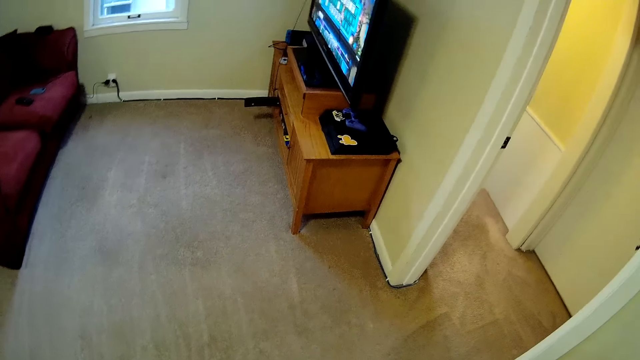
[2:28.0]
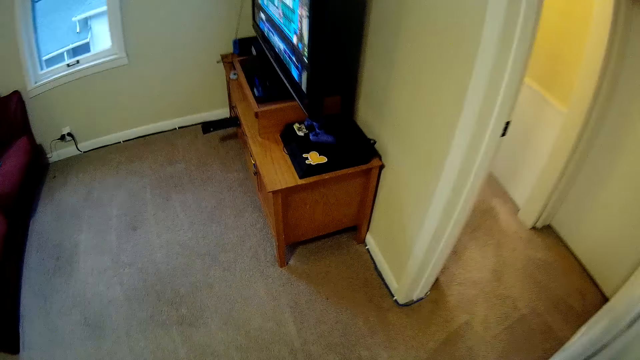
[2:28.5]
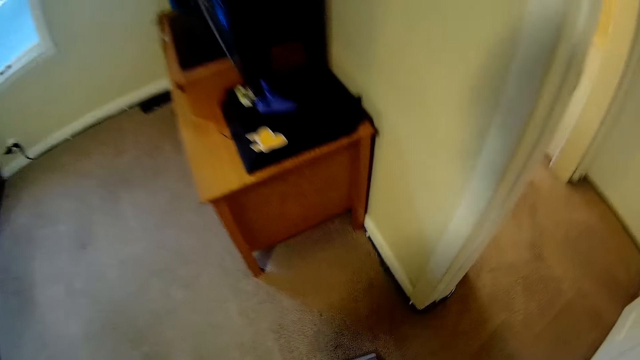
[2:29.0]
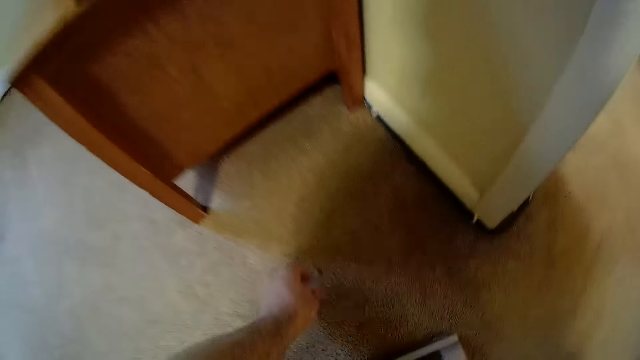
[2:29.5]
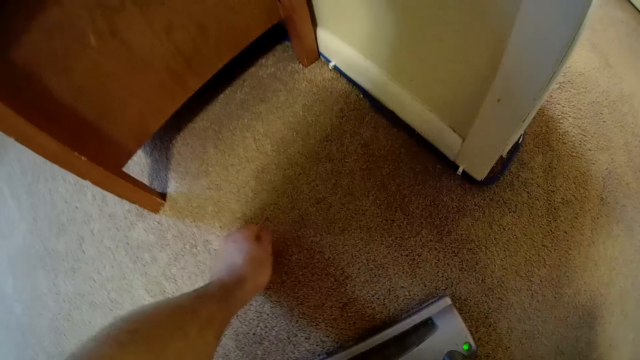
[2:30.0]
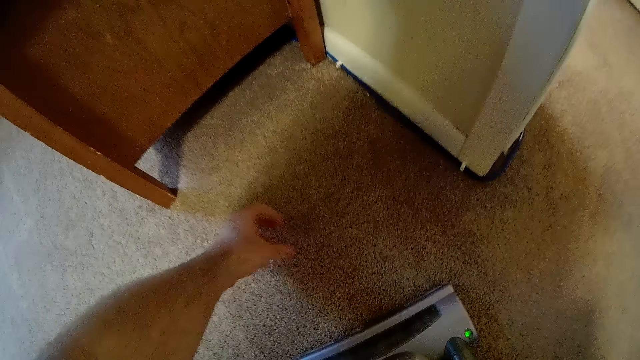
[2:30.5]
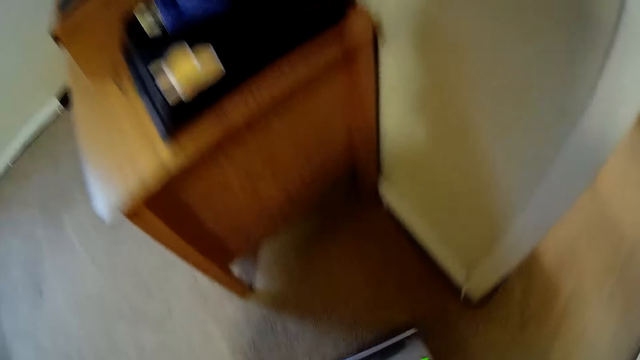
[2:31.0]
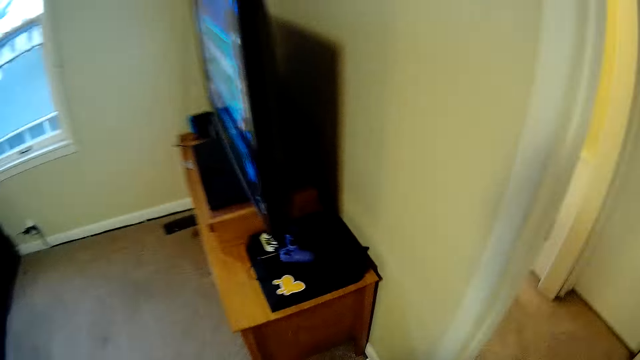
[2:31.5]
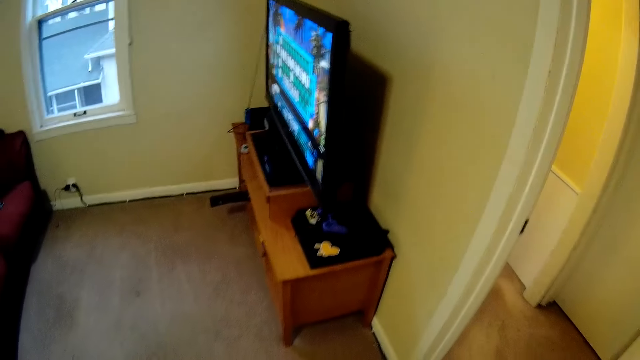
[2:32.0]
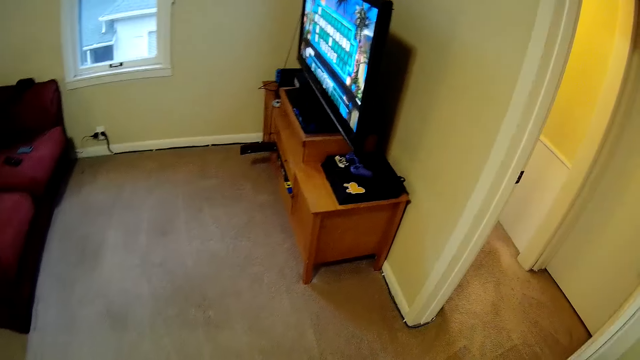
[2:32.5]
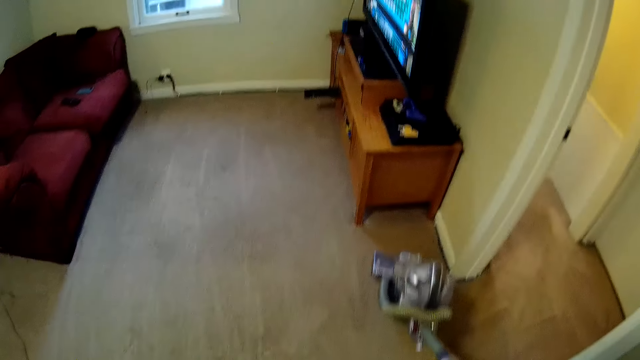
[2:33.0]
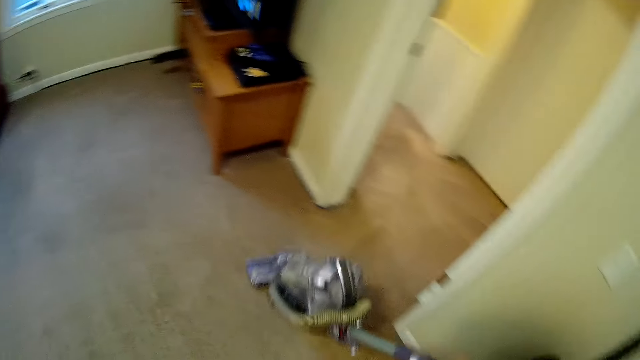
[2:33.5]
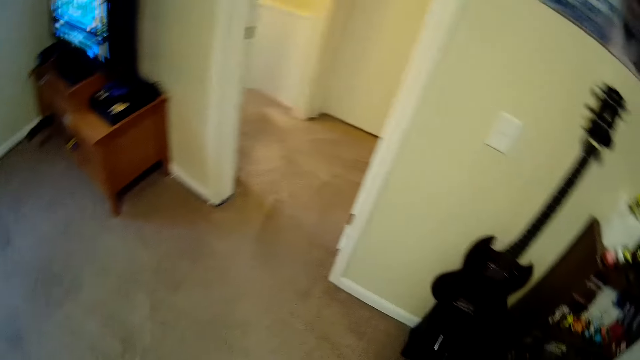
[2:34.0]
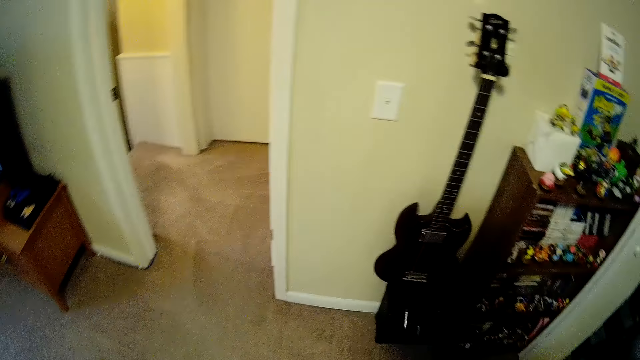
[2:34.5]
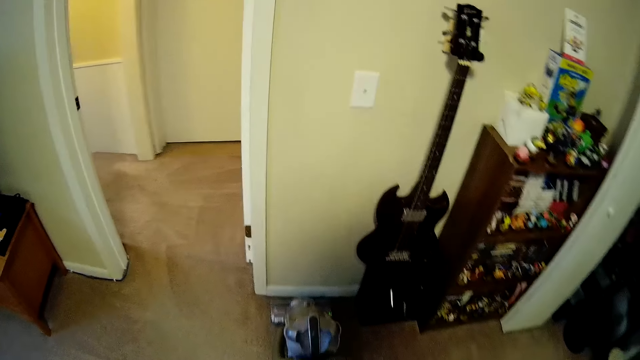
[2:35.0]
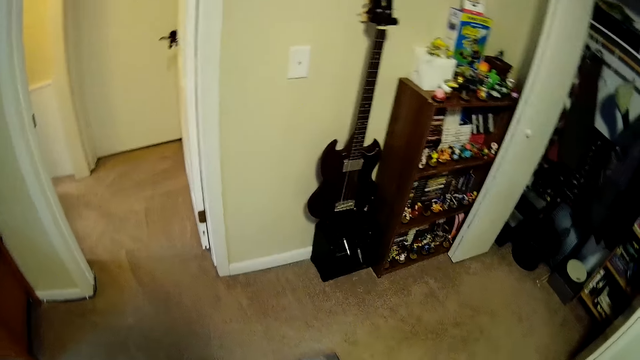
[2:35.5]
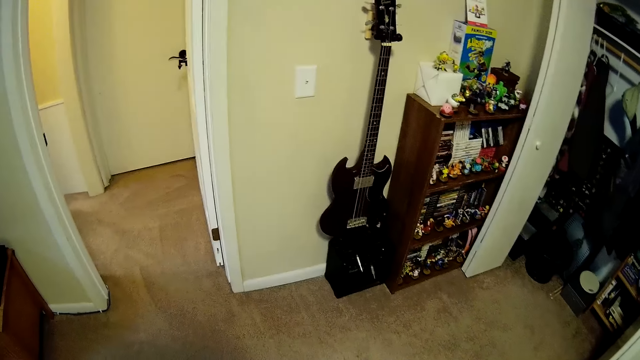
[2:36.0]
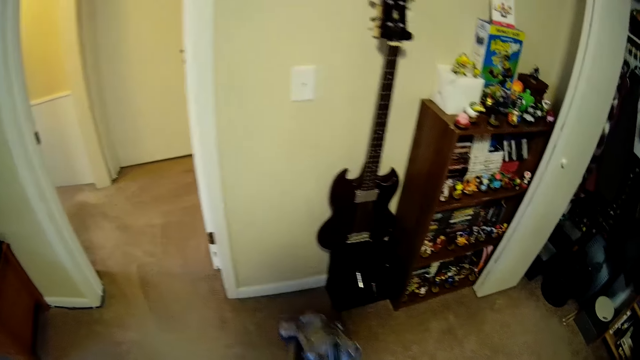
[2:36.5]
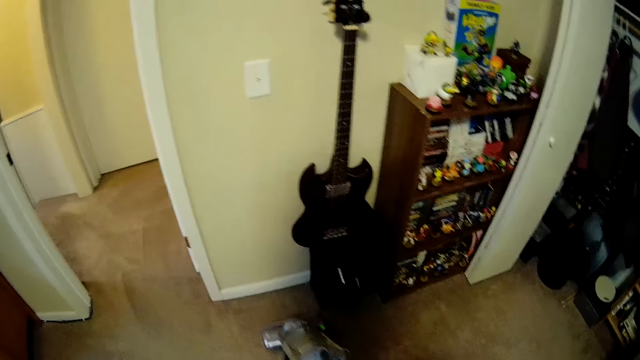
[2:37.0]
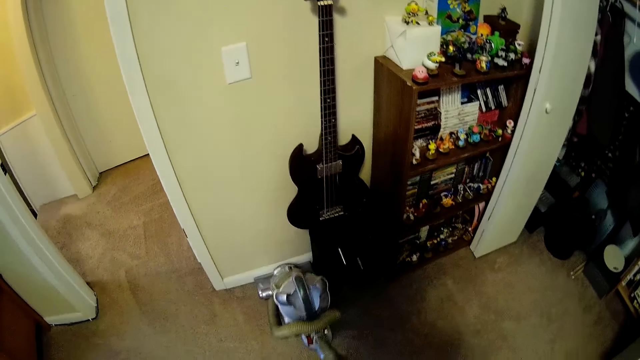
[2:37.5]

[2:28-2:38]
The camera wearer touches something on the floor.

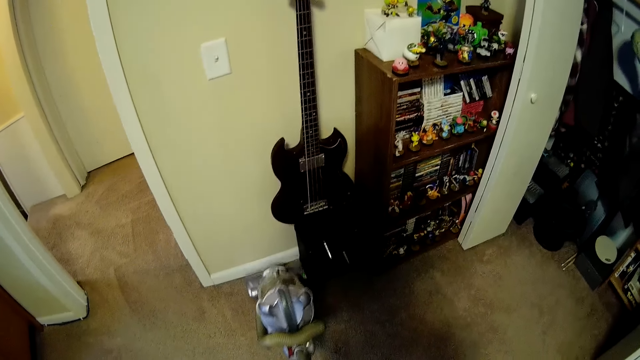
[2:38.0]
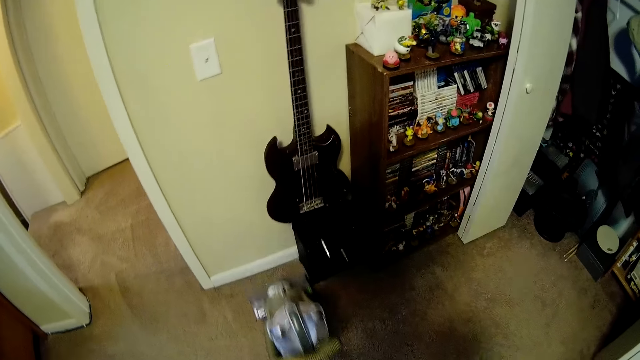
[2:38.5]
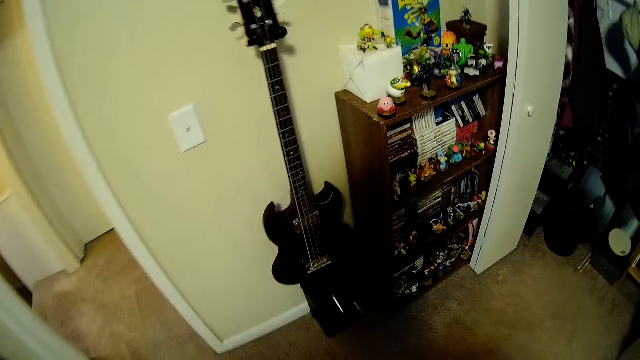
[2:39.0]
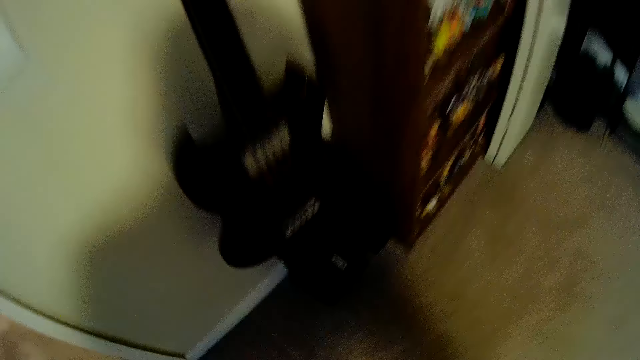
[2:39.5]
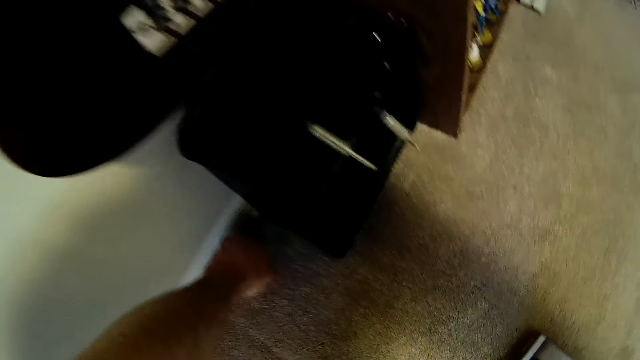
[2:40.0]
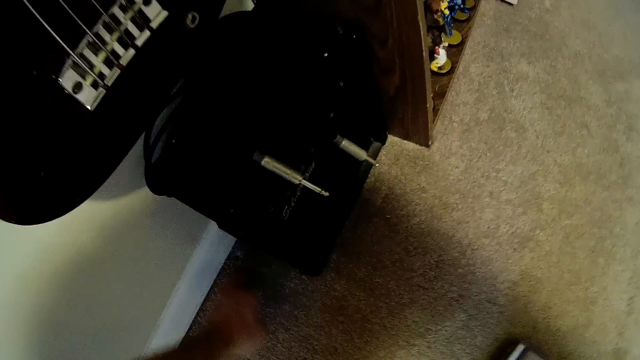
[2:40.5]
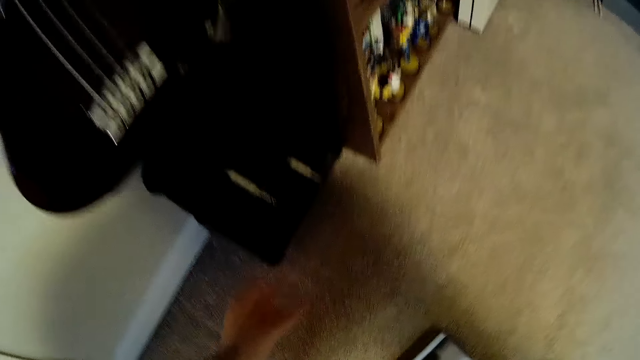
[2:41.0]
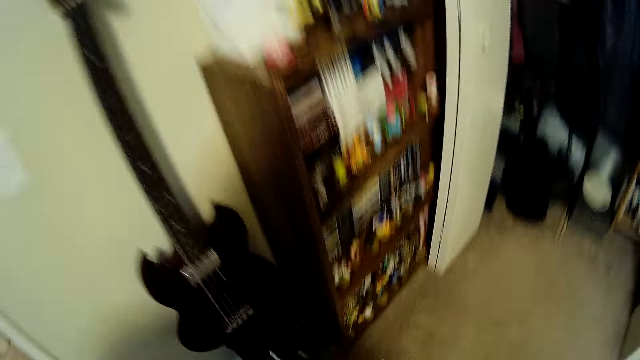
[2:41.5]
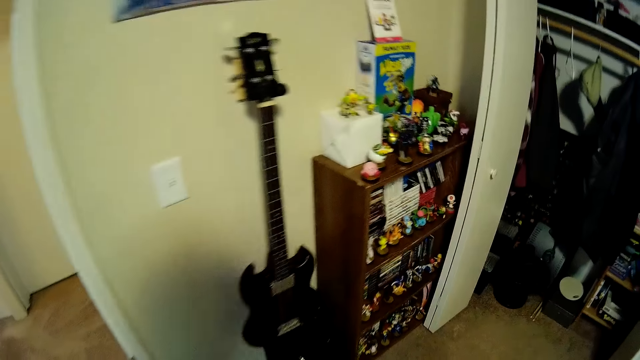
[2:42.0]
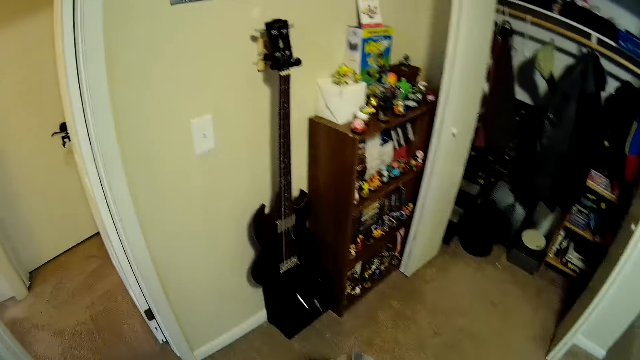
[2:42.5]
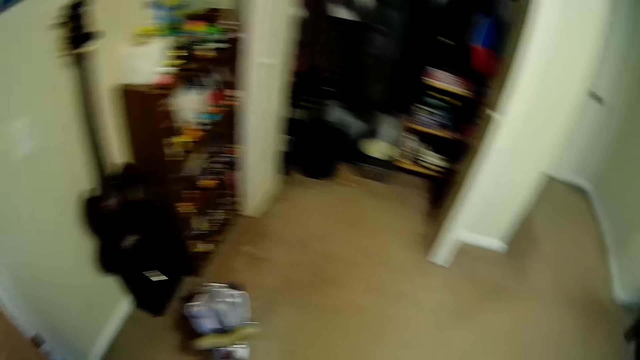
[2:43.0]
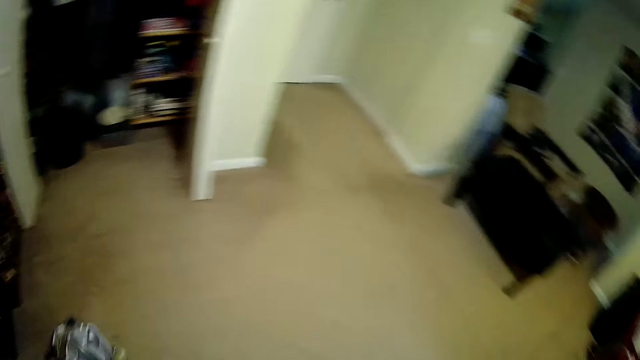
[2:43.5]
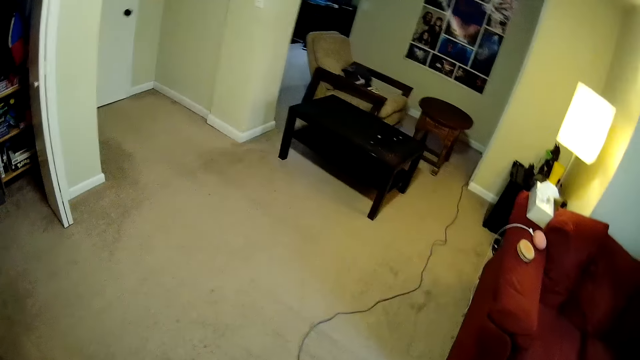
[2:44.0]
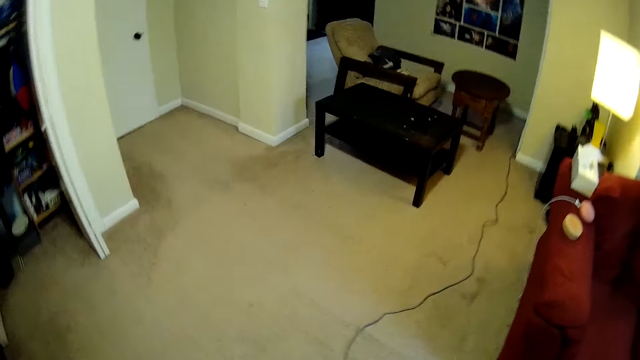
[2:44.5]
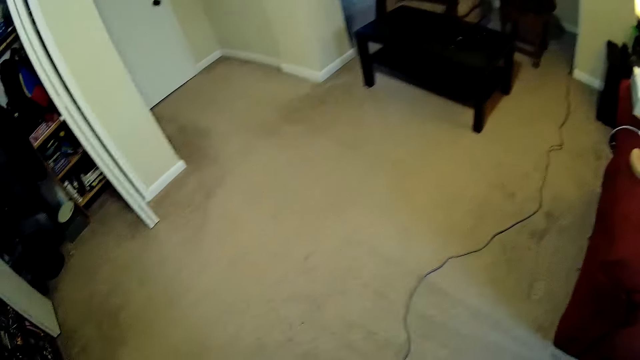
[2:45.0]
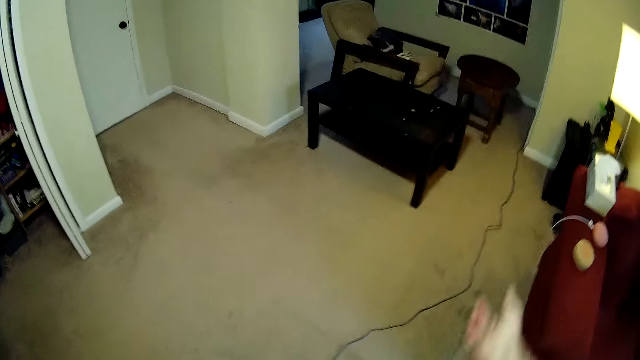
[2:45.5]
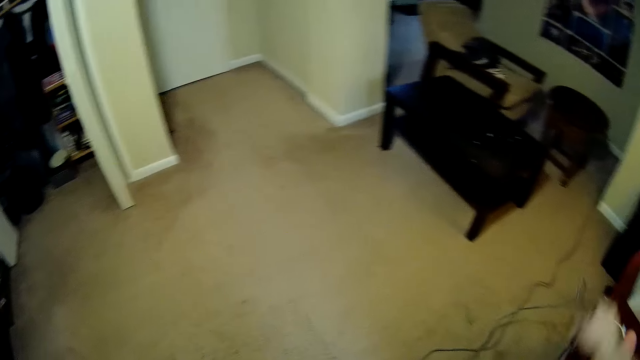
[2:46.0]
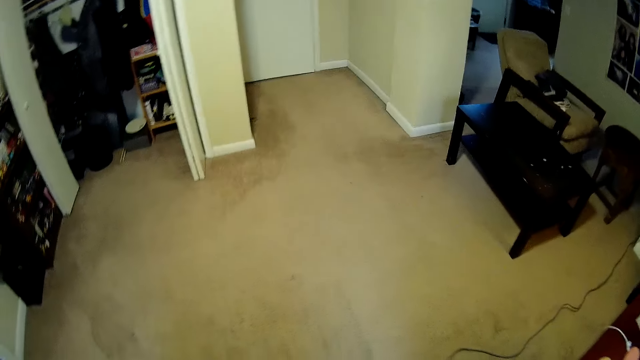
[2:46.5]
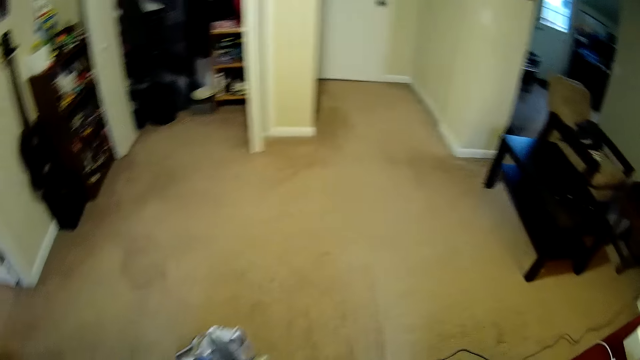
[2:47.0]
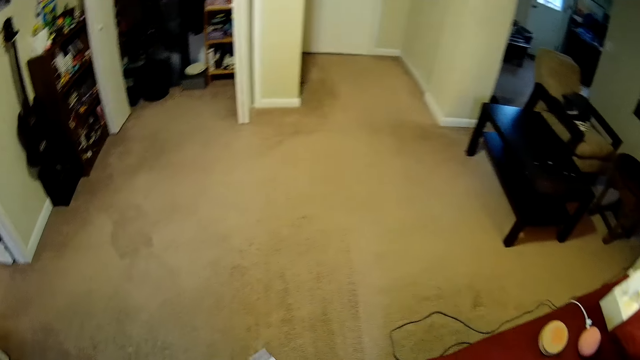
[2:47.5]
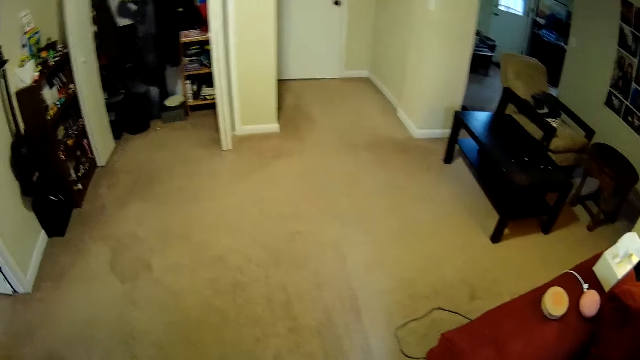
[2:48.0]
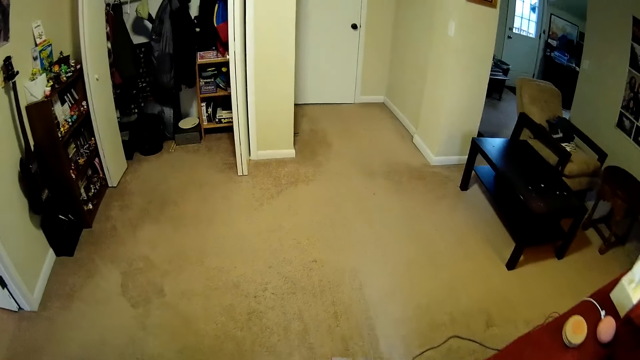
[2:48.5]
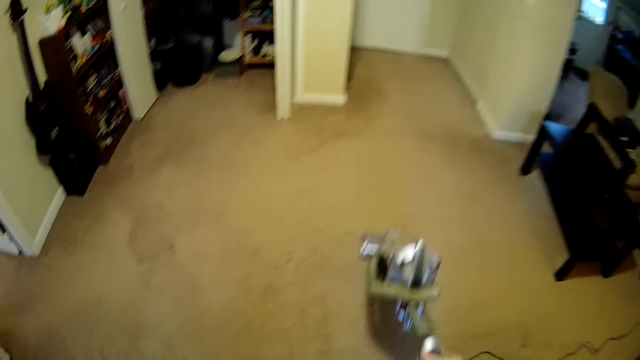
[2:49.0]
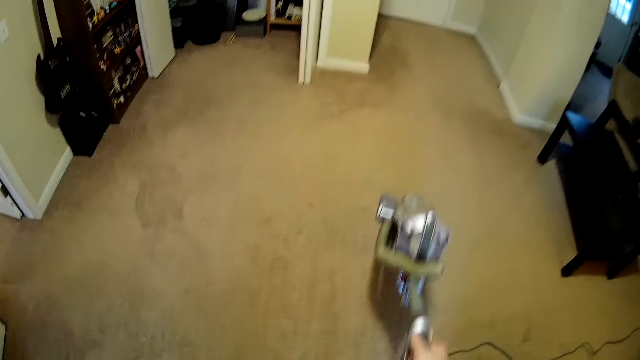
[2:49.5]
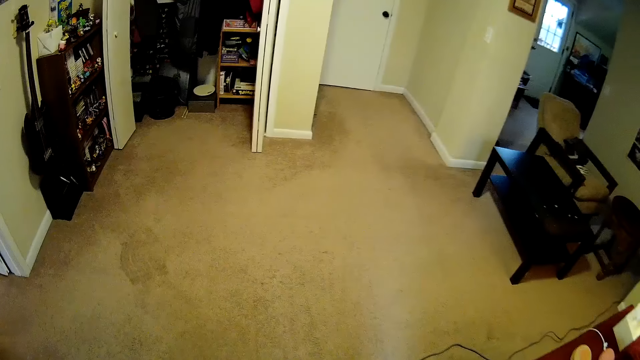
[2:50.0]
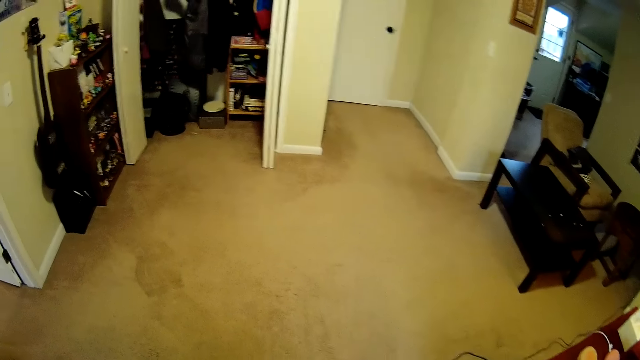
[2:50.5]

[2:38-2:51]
The camera wearer touches something on the floor. They clean the floor. They reposition a cable.
